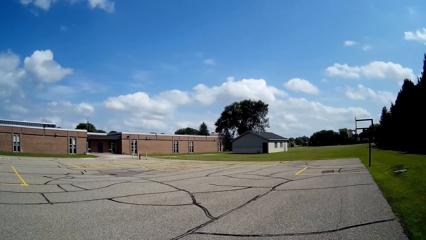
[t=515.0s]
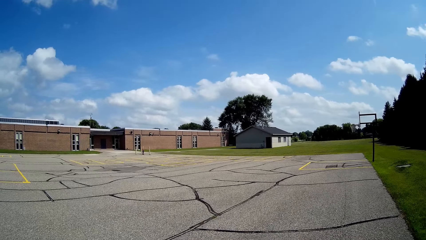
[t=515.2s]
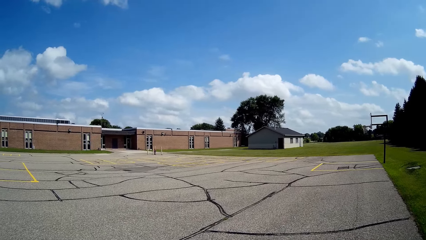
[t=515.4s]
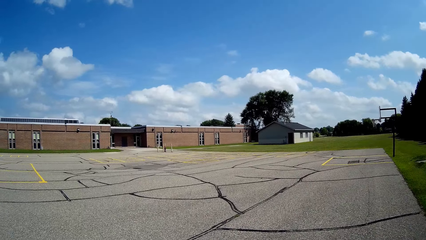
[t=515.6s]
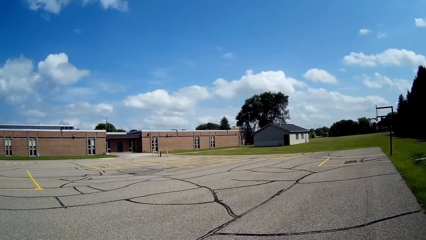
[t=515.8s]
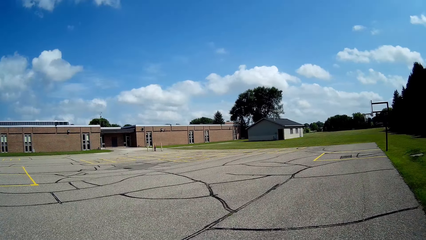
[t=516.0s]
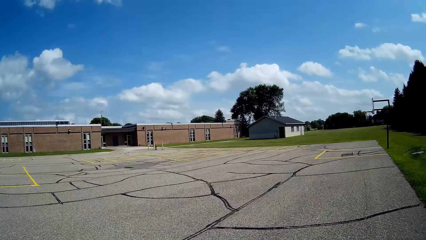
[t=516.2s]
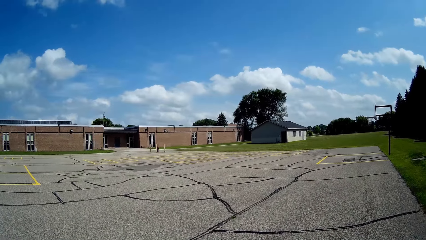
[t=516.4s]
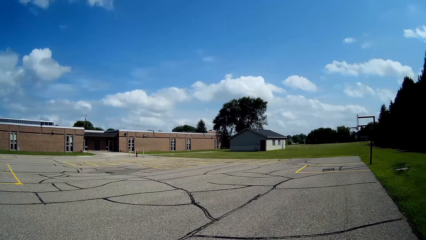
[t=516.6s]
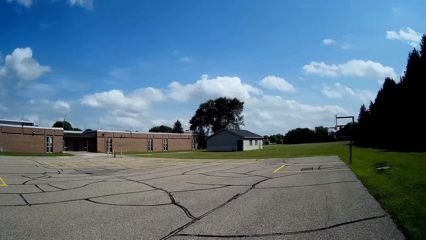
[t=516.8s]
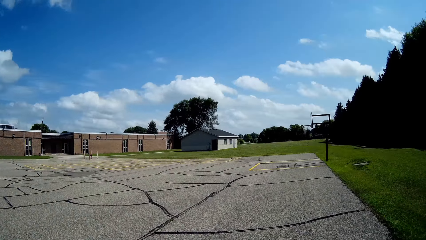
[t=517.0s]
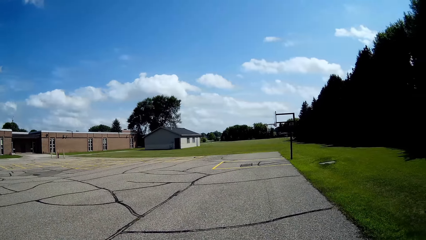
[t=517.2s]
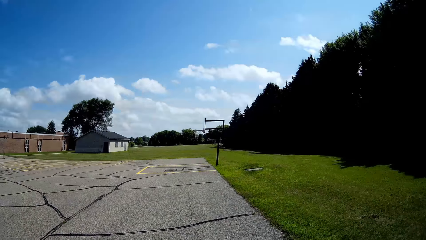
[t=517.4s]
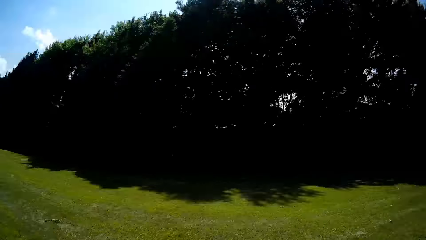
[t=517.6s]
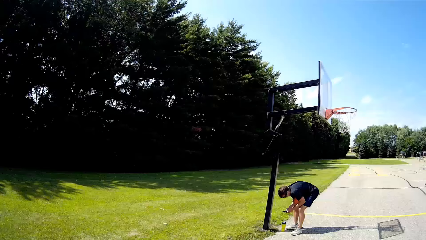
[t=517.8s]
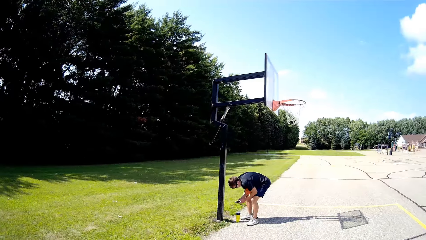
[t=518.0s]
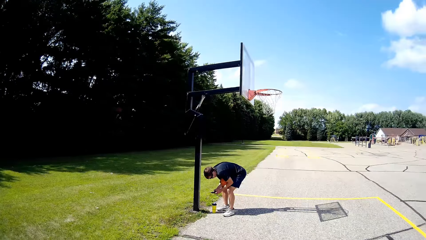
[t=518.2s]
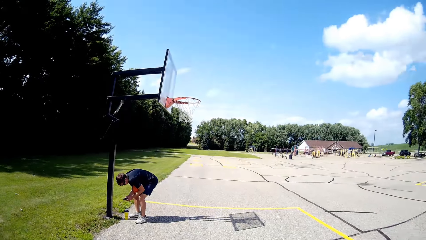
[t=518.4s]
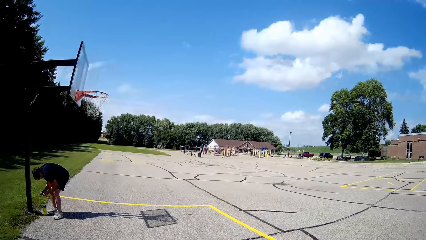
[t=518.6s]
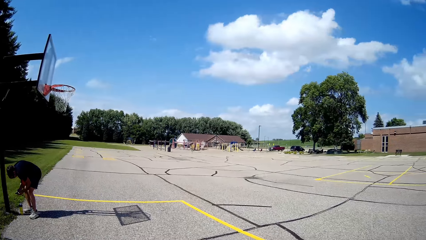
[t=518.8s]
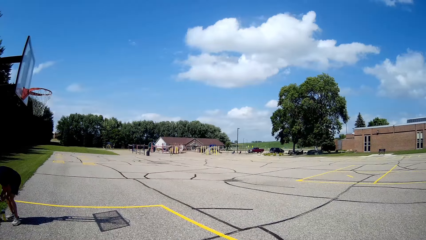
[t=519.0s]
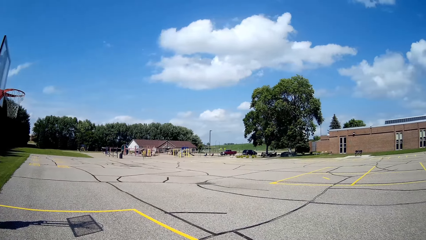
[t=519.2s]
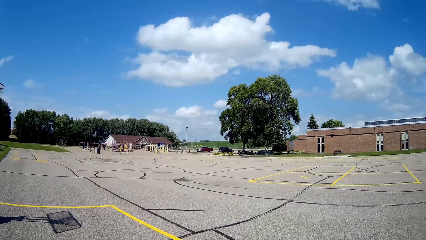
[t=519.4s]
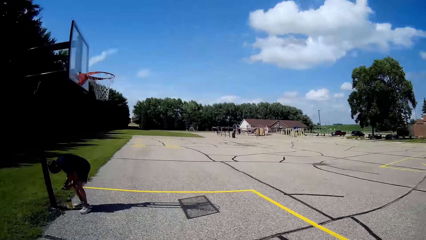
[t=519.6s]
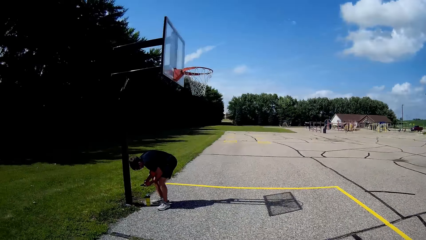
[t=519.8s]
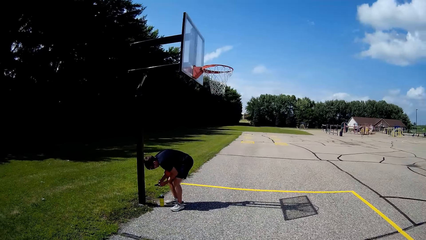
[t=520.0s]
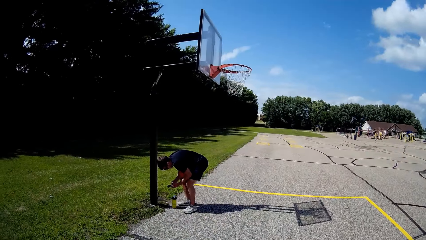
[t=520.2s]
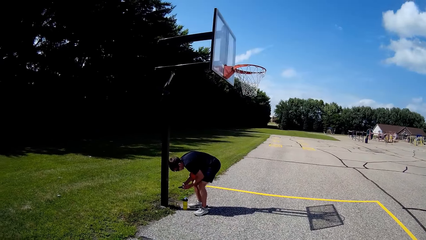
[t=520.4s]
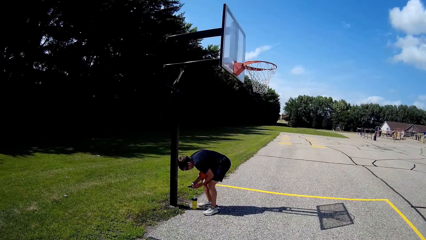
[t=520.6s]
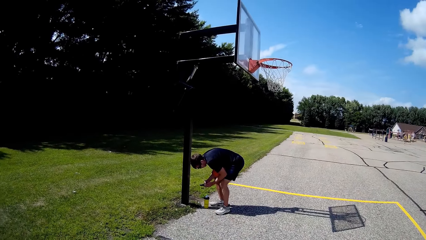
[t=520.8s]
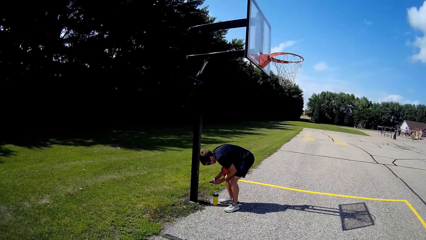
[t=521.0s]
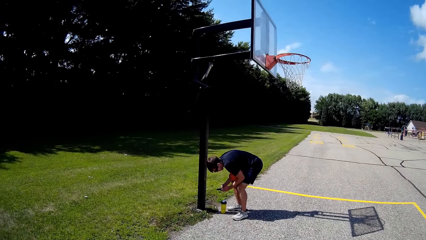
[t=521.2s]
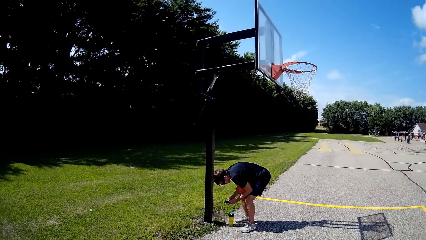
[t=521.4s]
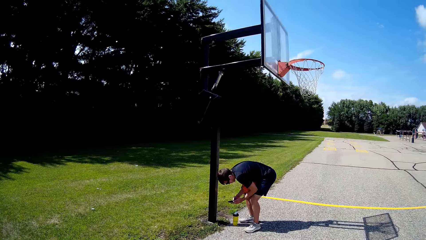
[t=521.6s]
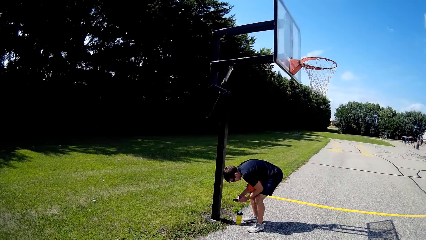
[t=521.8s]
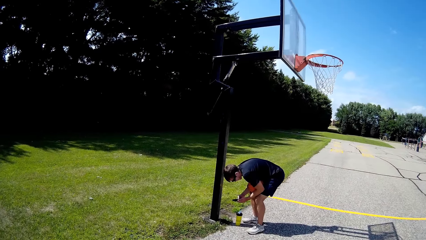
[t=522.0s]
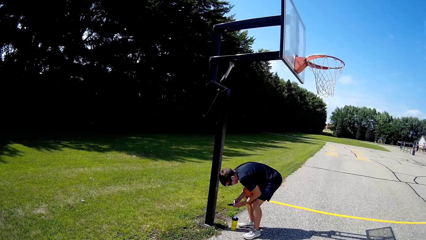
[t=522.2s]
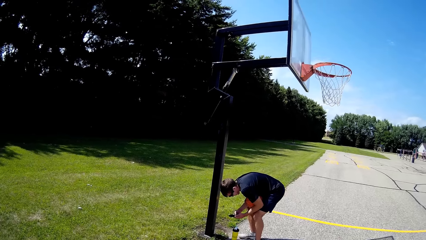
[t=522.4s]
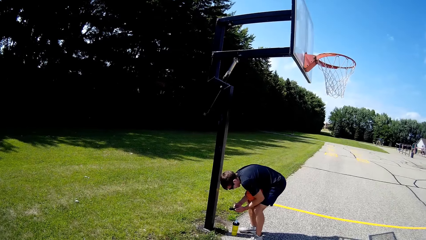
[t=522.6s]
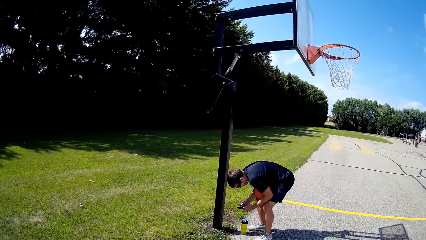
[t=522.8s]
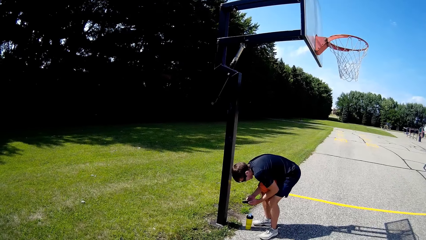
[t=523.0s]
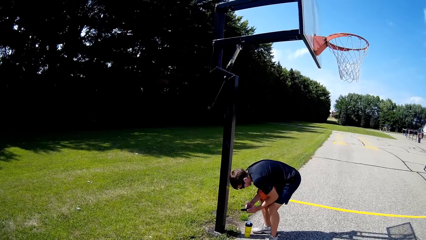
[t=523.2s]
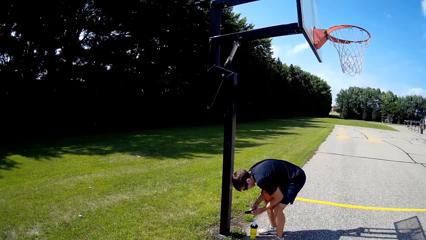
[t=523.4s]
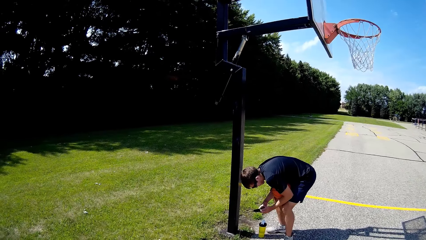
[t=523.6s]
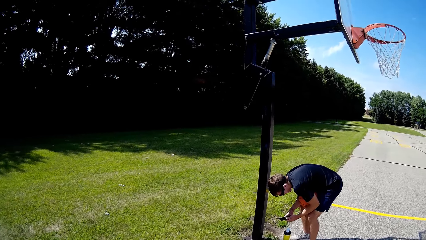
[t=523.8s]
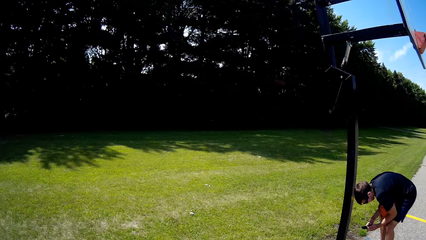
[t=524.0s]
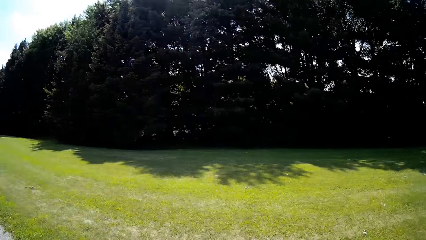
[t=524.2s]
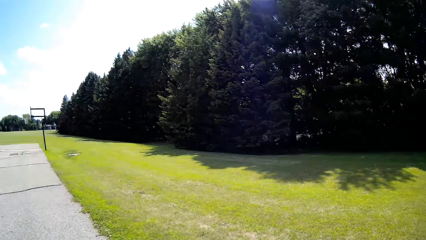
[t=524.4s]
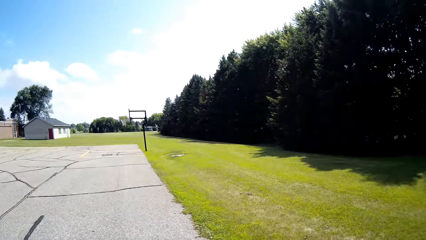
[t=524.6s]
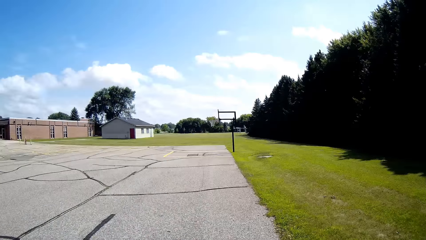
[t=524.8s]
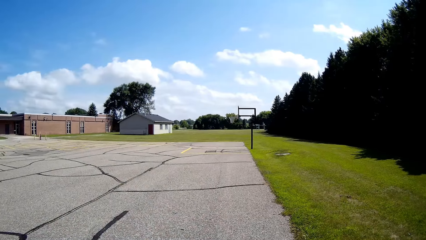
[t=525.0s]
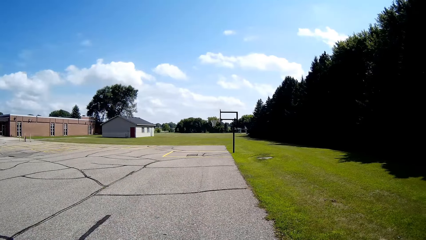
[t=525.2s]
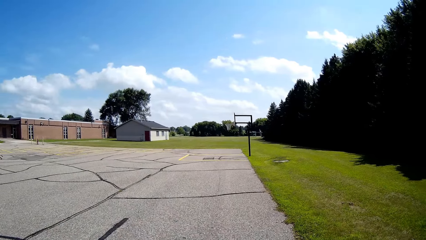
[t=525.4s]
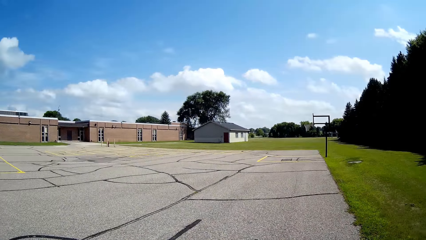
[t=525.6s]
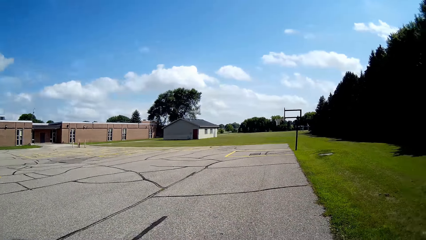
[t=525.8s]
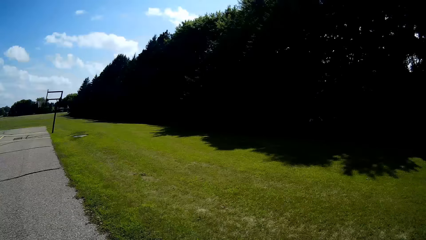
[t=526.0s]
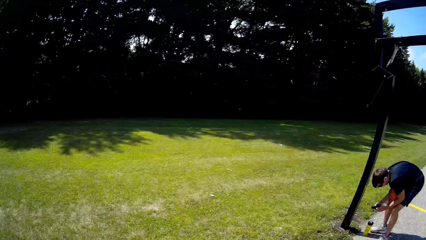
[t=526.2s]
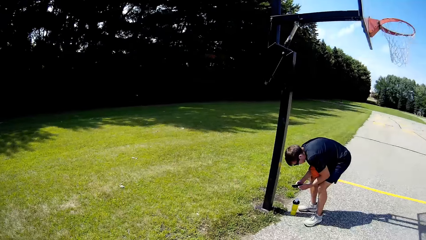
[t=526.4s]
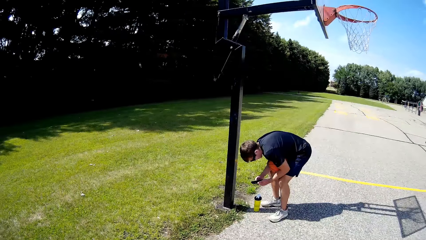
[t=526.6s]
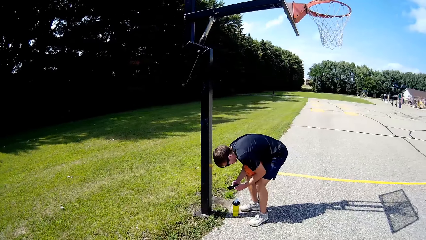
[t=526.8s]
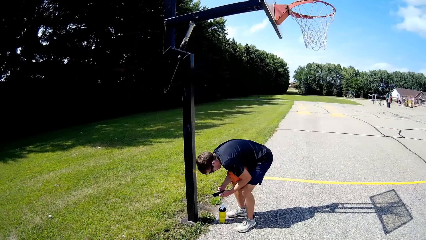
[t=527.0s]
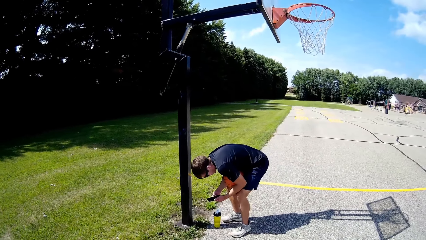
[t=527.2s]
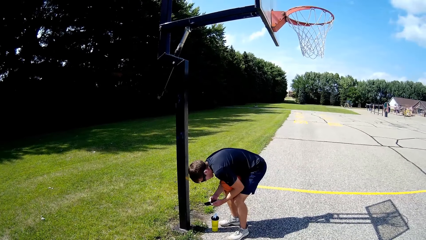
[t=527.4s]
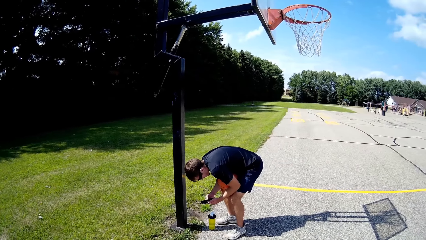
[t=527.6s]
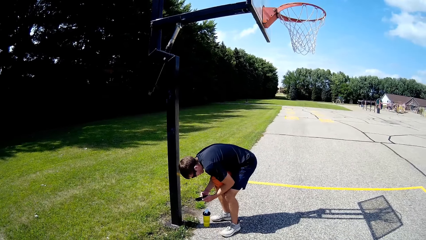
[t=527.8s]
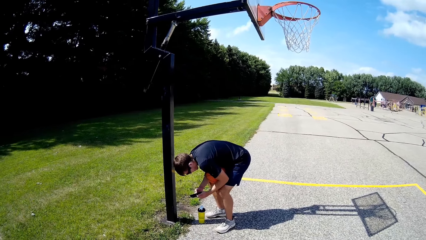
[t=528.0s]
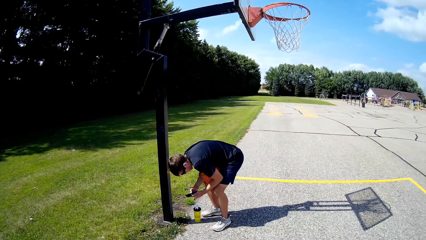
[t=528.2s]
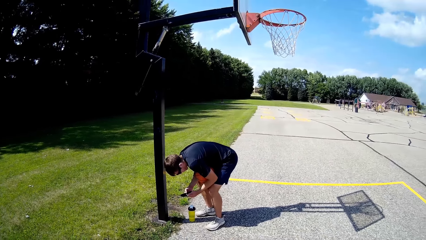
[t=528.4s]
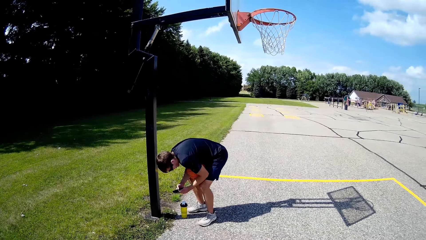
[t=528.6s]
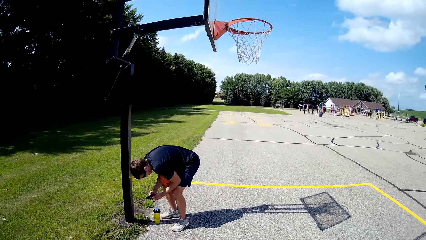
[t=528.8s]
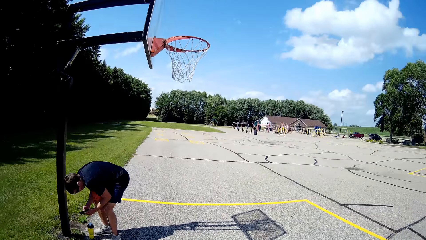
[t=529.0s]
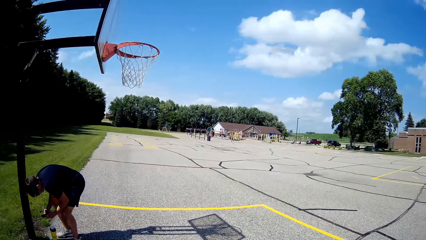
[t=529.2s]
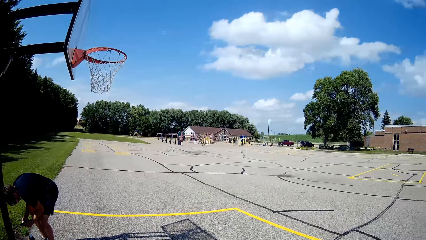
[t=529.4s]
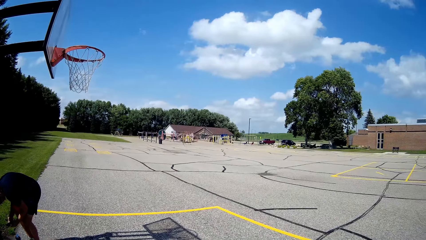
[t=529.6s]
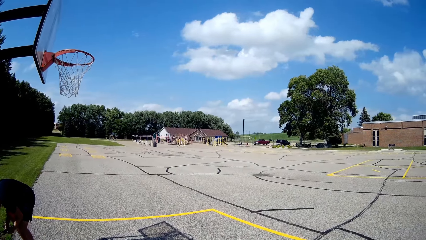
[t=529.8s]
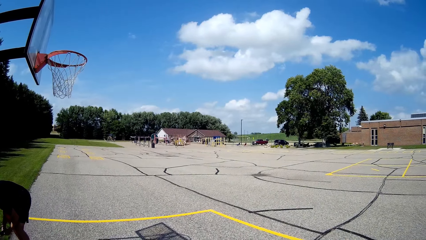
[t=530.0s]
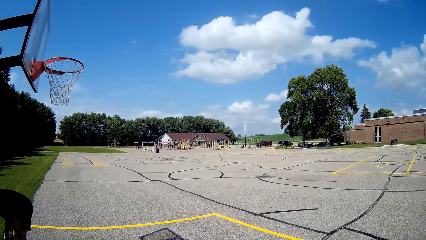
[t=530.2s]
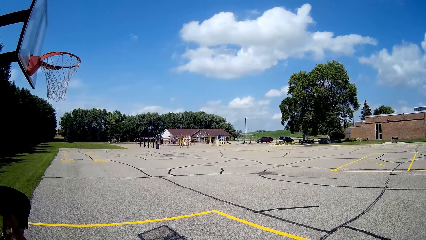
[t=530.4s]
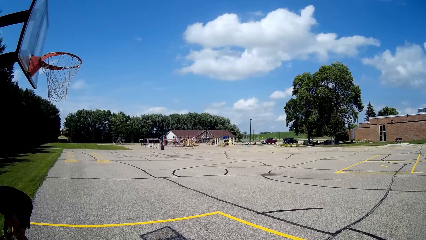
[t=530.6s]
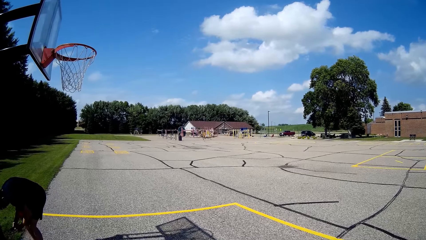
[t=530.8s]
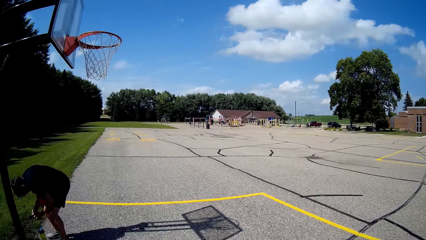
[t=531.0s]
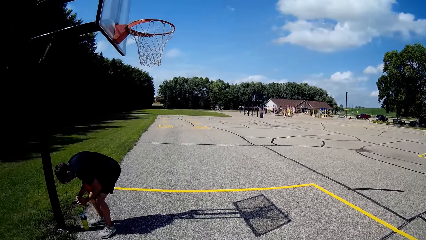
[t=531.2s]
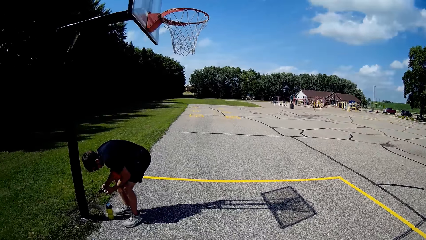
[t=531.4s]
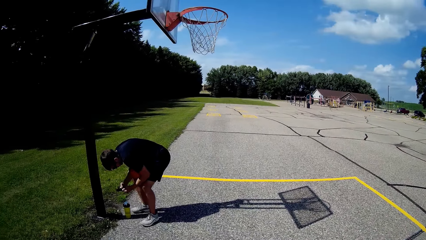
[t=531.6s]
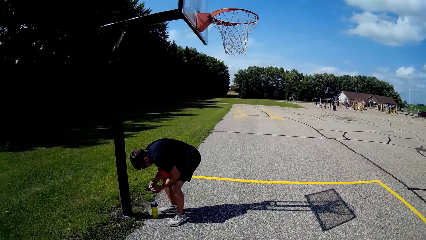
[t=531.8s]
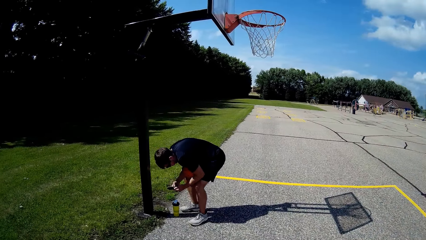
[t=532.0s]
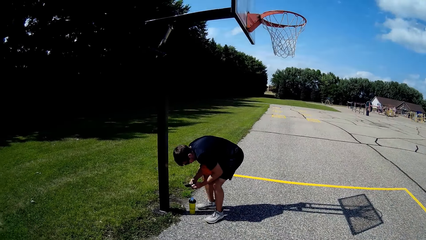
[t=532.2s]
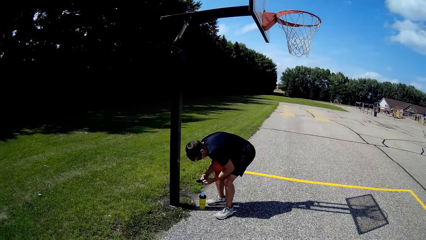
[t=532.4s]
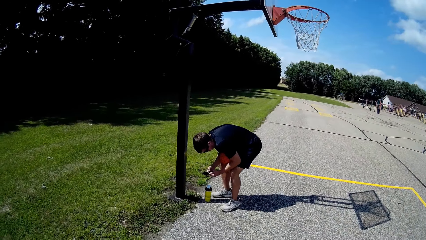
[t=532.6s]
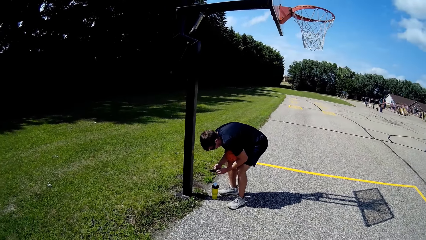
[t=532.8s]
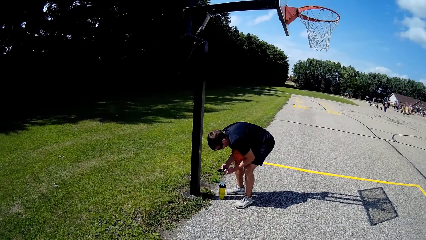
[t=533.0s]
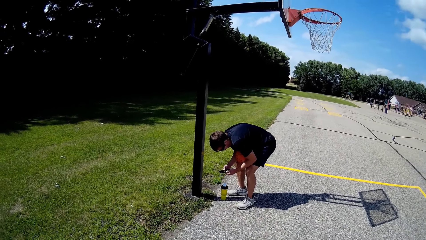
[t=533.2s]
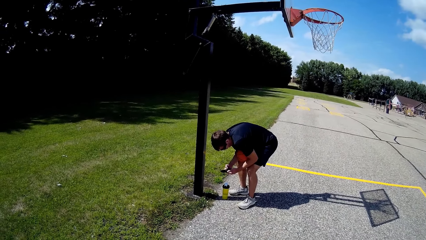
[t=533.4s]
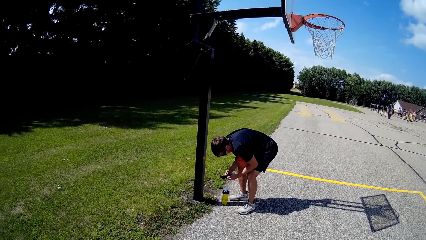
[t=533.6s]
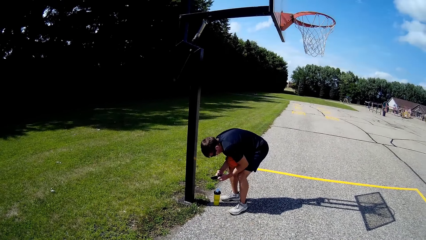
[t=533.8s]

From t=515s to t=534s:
A man operates his phone. The man converses. The camera wearer looks around. The man operates his phone.
